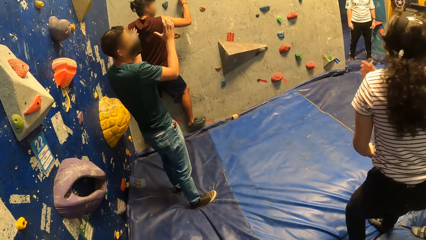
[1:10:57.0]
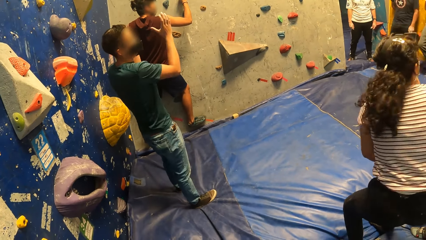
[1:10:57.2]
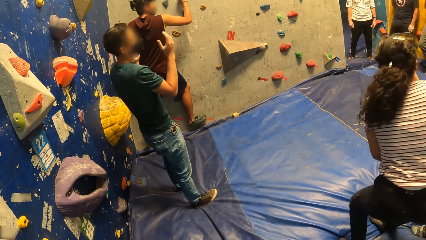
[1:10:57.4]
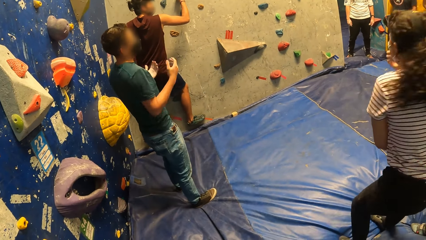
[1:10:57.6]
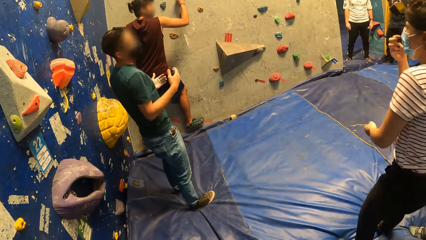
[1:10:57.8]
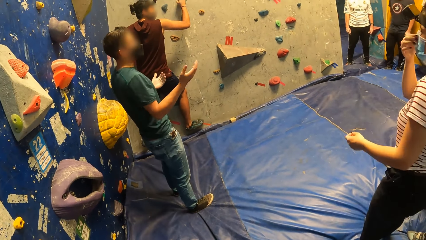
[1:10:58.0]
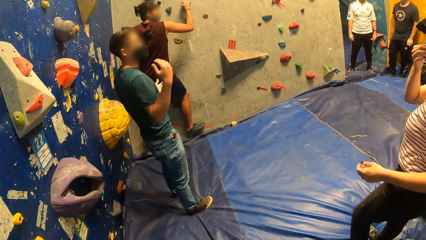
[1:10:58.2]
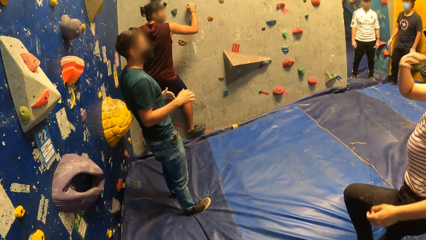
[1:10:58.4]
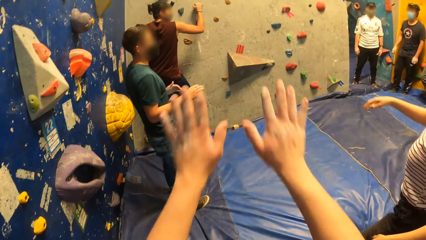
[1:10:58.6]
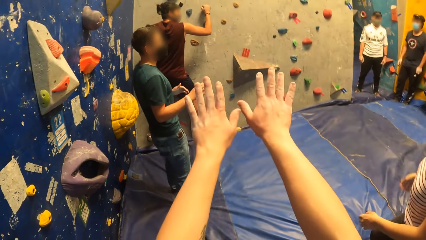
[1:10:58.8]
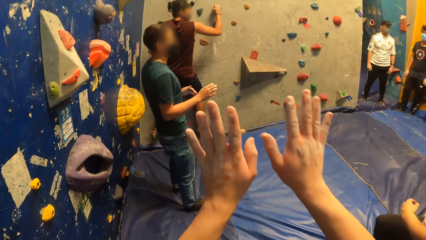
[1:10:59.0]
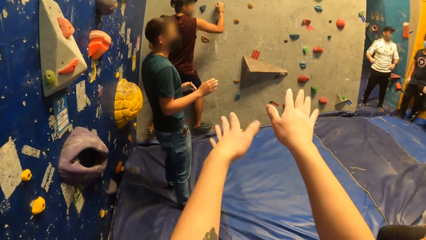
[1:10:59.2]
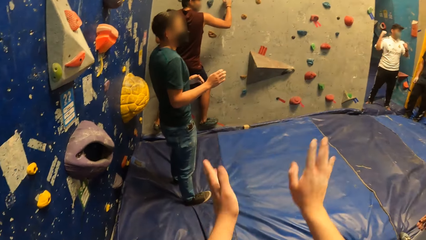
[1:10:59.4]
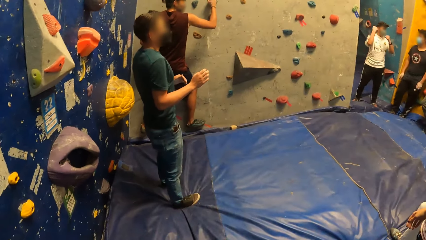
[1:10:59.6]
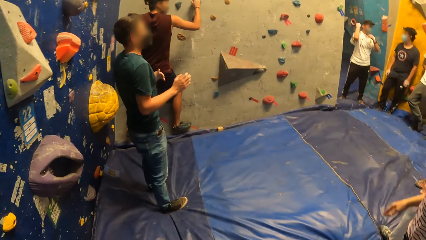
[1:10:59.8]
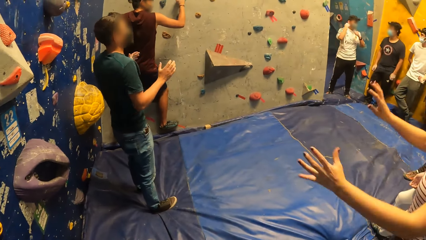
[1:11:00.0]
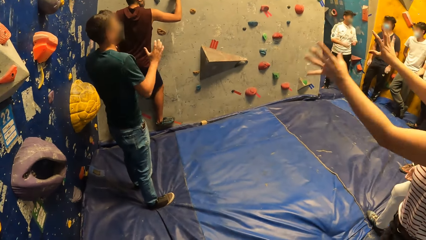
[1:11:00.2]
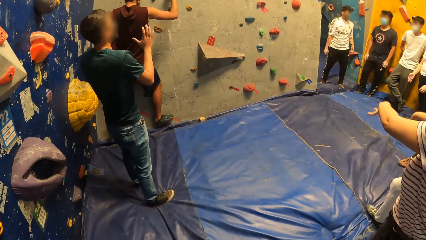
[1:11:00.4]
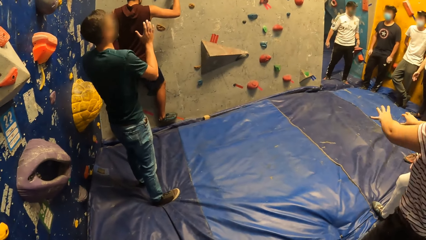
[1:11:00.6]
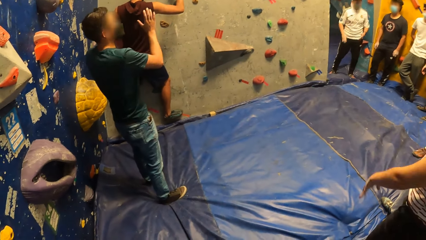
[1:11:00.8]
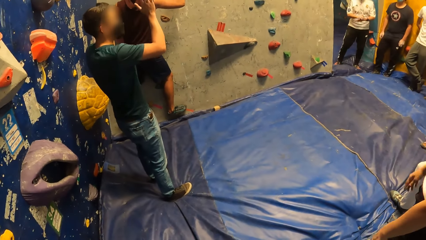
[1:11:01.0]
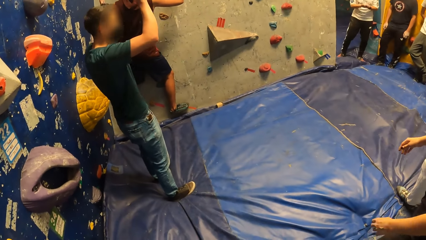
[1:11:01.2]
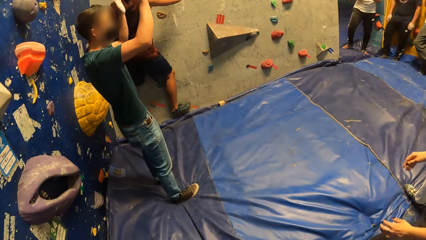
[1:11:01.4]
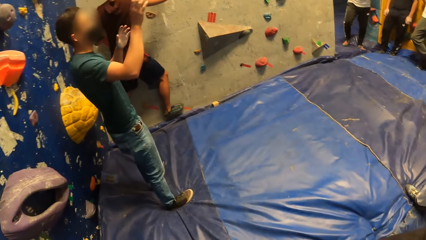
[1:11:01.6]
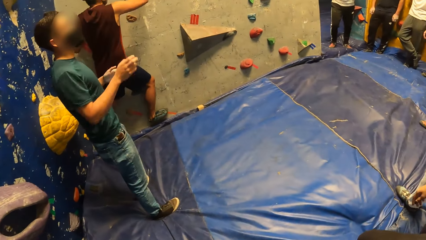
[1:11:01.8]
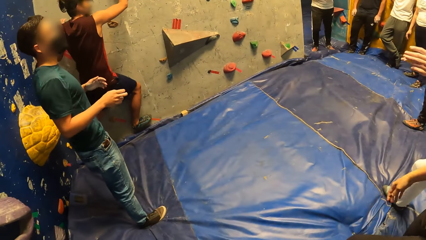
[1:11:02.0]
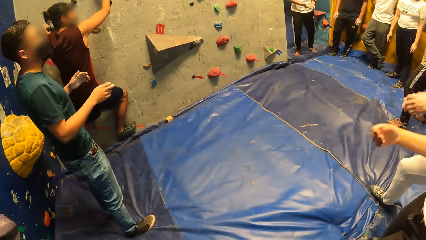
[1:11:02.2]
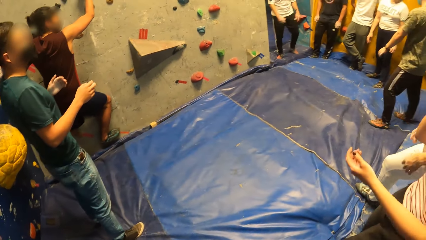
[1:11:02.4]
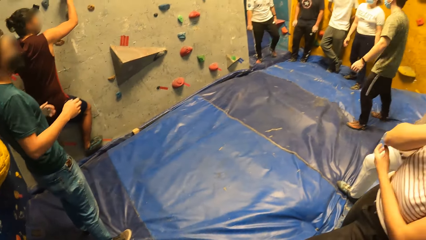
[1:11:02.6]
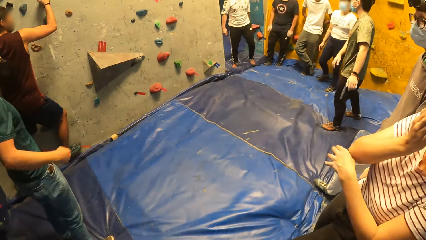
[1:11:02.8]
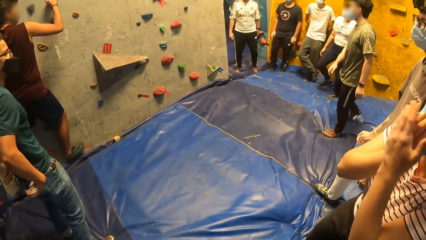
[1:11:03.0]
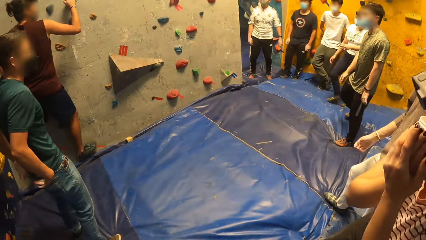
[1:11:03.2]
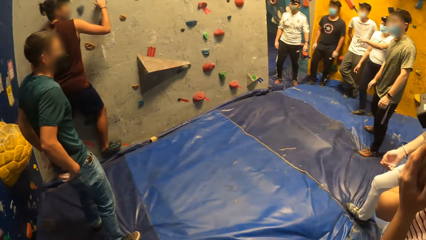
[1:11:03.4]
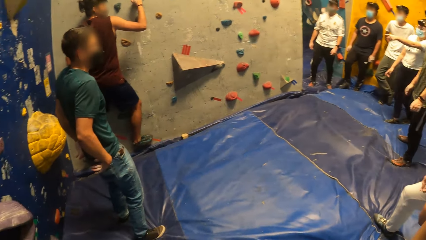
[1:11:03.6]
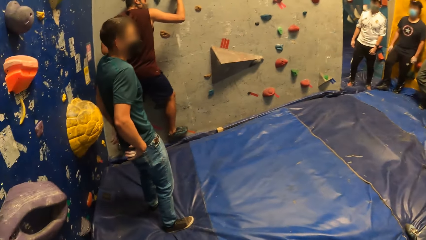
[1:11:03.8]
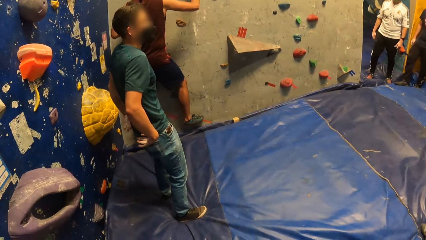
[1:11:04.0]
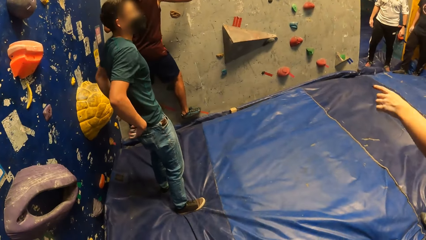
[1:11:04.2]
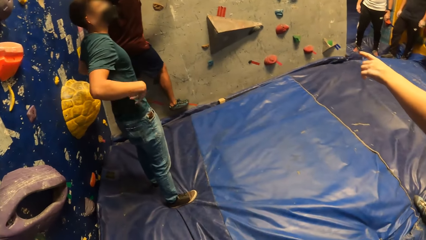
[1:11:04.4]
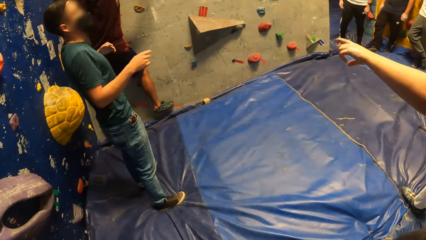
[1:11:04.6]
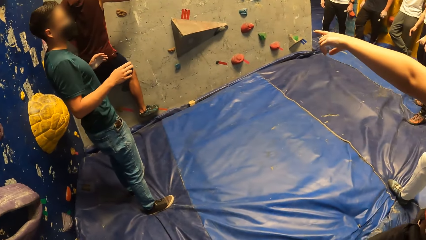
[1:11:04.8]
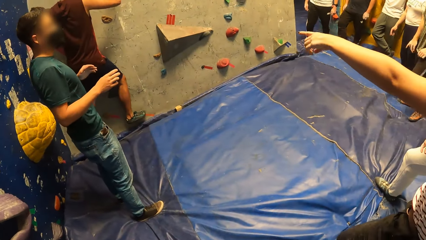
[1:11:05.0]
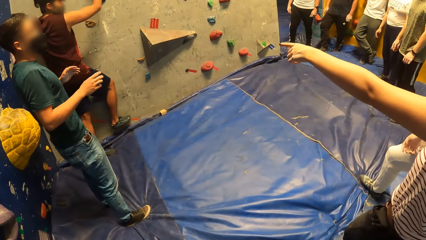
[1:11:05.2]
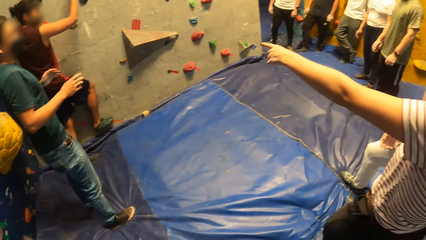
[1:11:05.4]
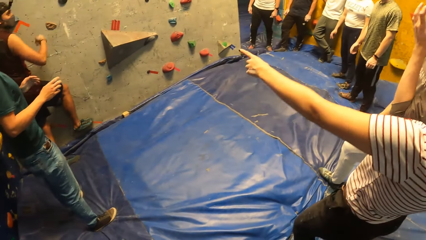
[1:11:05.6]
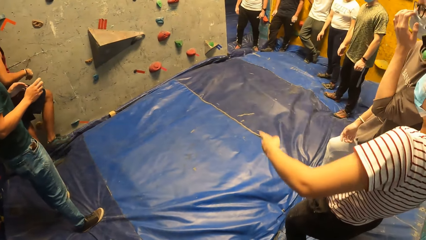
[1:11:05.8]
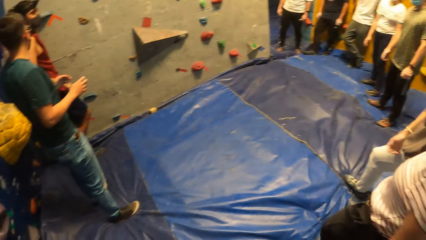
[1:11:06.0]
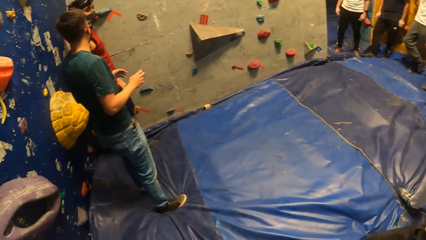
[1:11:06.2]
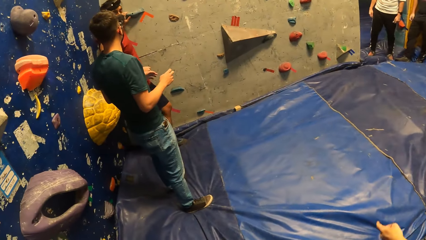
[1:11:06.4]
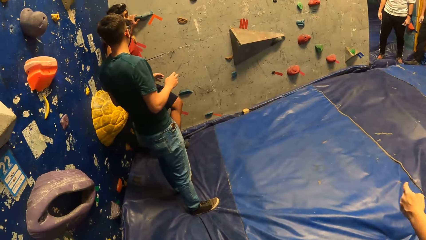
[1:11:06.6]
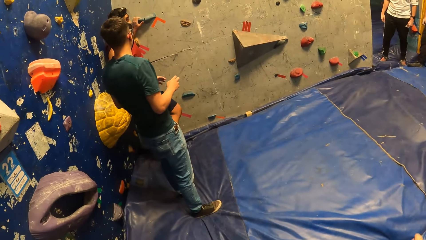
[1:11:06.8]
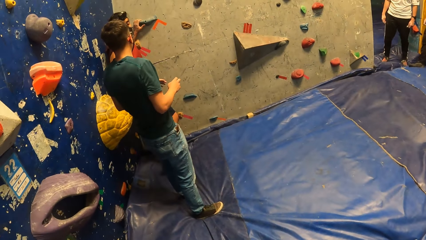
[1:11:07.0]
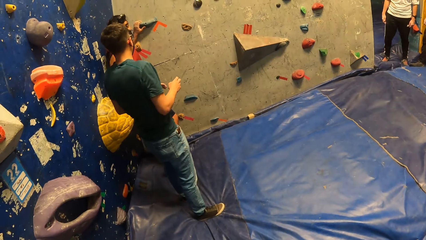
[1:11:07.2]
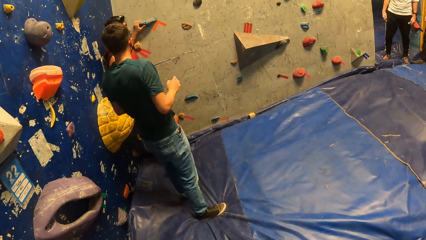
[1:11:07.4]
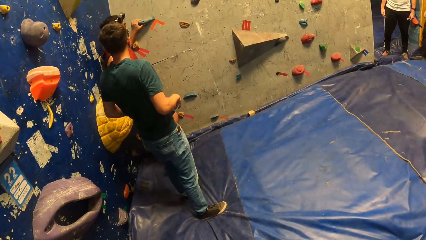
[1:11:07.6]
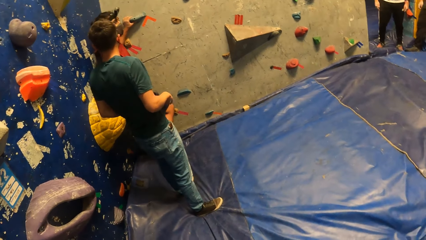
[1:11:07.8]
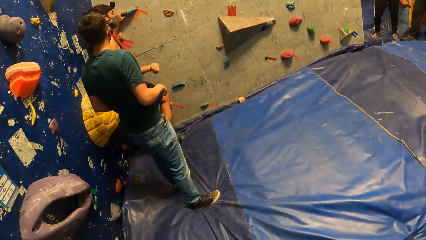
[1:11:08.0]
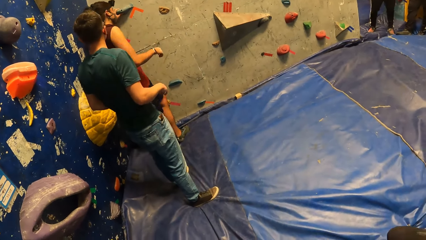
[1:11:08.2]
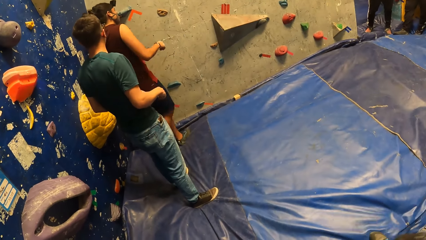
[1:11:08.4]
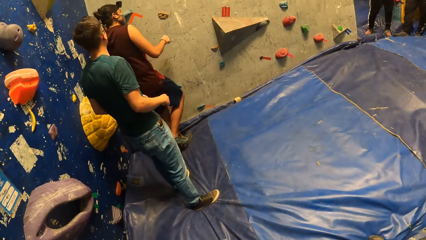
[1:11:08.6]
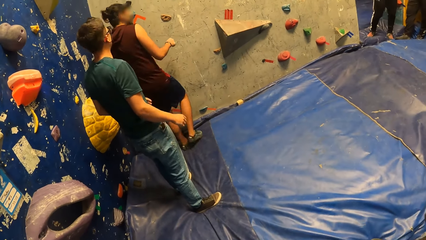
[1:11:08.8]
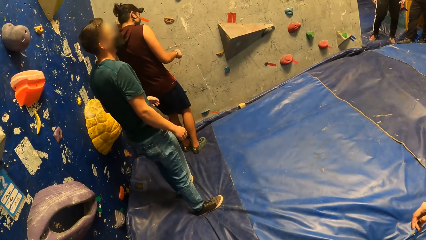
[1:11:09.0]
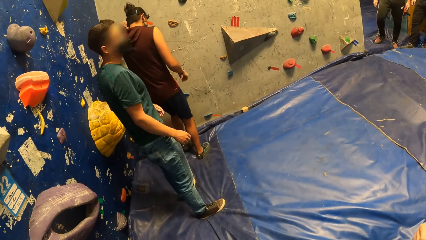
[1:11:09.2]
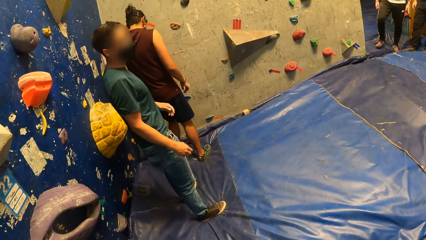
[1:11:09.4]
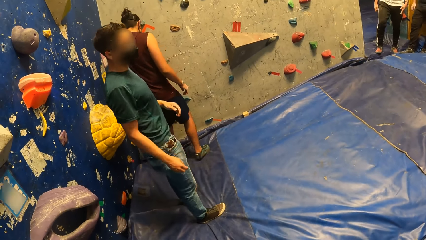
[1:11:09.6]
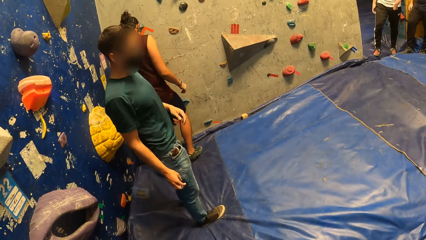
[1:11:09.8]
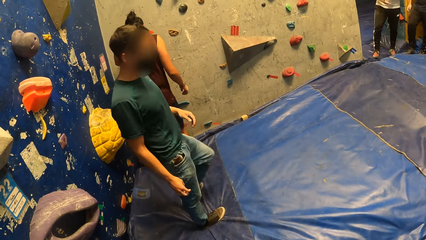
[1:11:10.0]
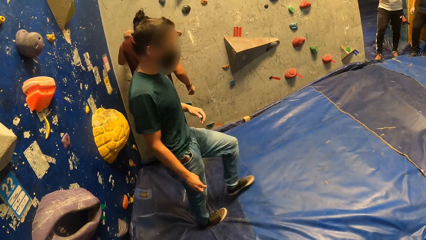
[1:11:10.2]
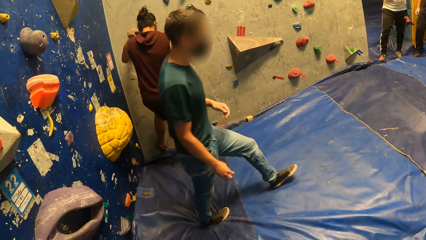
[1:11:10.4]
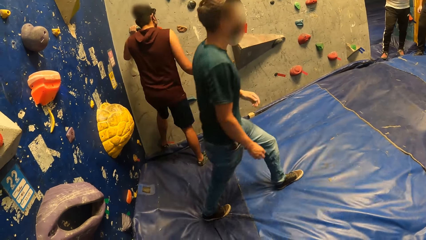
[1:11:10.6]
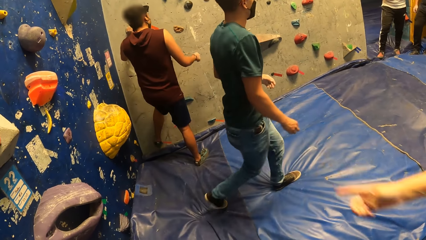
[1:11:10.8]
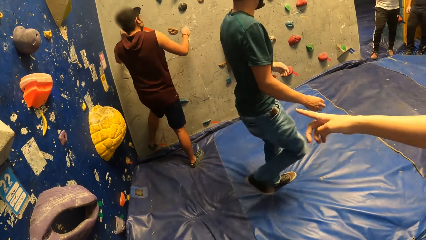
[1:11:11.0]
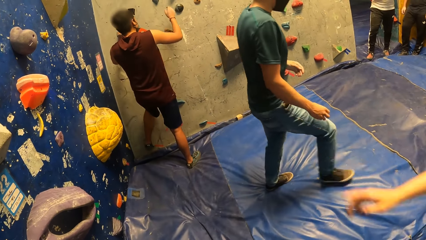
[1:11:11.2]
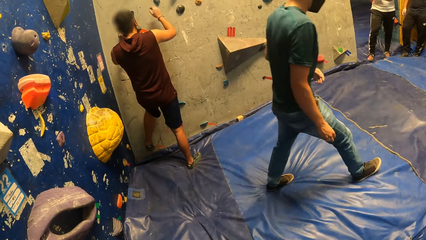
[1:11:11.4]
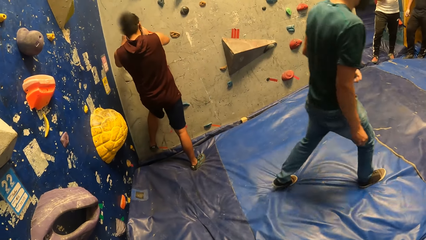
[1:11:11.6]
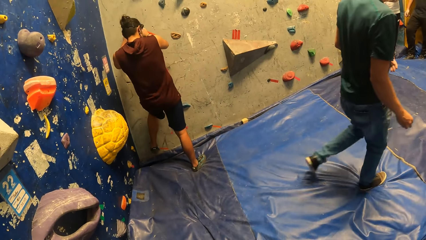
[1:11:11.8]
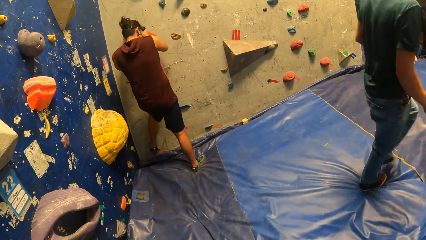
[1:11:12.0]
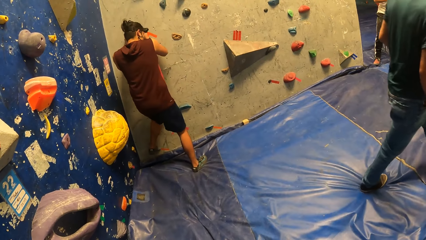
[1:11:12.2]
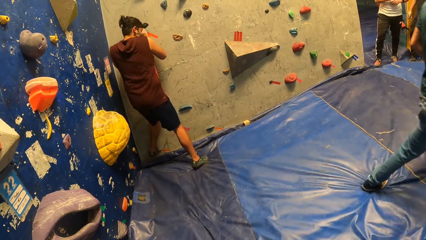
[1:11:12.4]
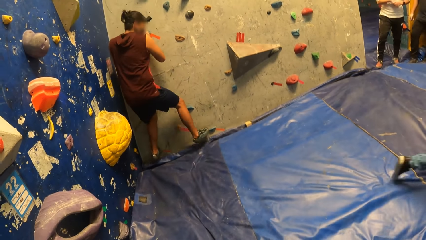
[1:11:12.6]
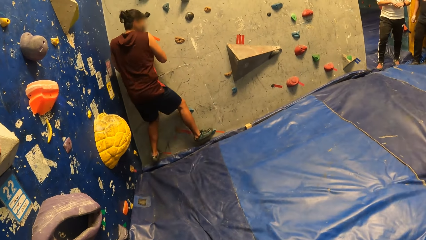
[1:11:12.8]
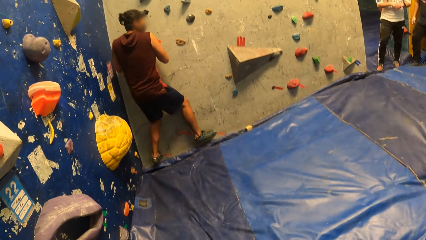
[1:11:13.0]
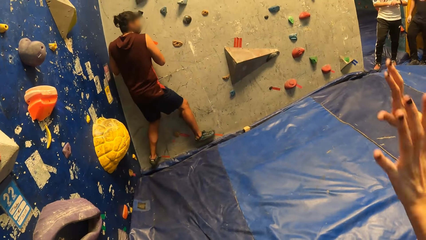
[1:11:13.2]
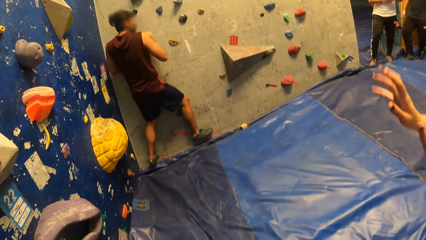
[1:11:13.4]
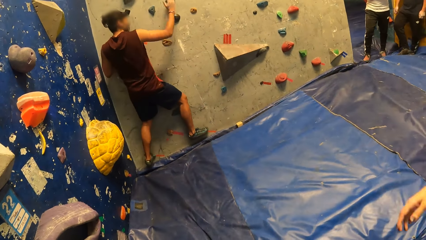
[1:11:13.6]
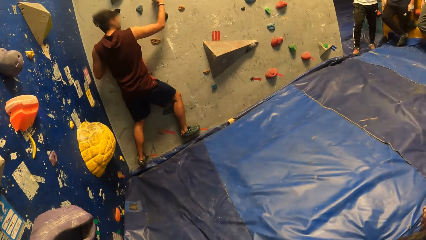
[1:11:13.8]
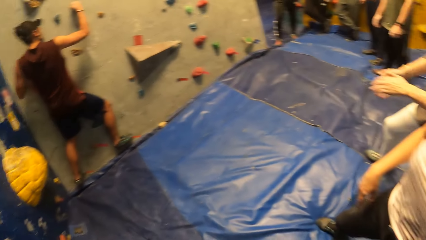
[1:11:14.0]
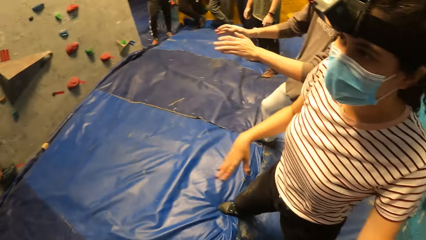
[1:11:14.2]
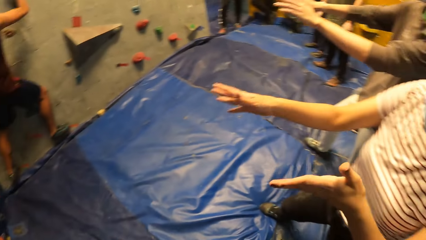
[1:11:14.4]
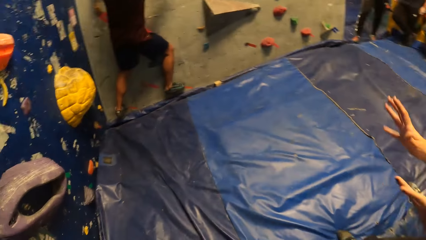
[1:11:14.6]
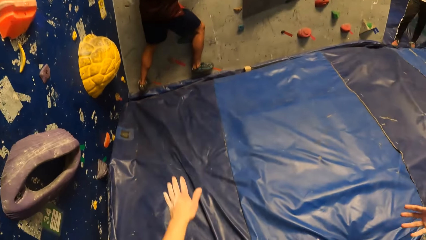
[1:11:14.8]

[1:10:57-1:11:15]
The camera wearer raises his hands. A man climbs the indoor rock.
